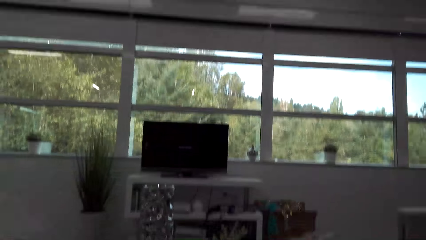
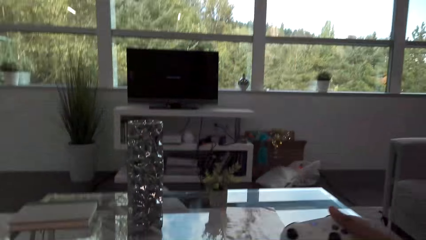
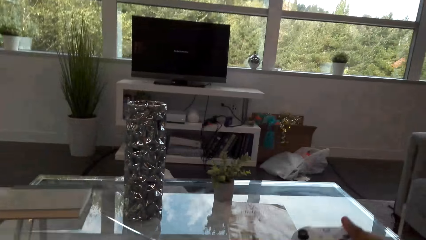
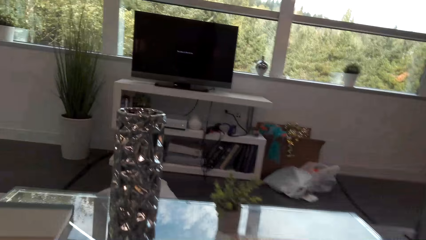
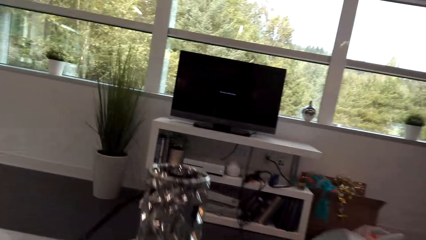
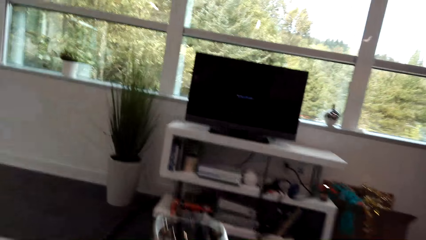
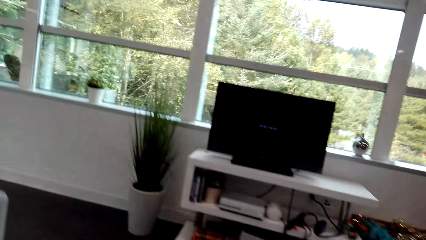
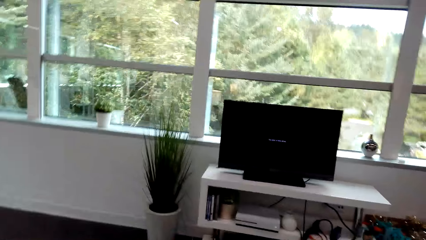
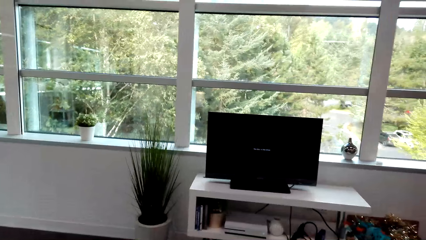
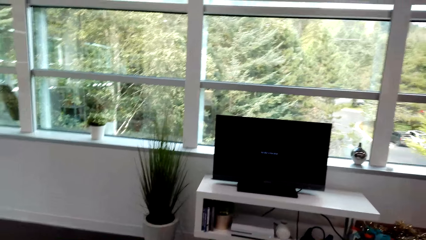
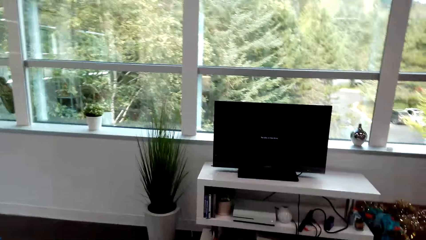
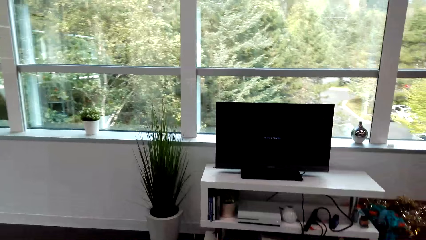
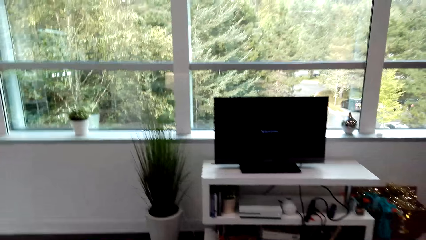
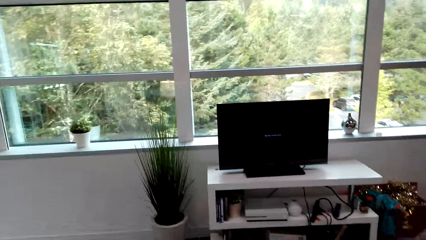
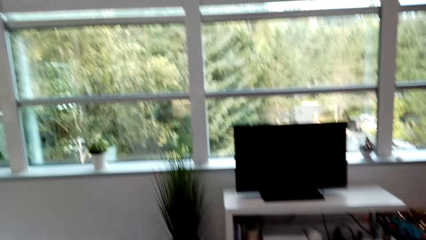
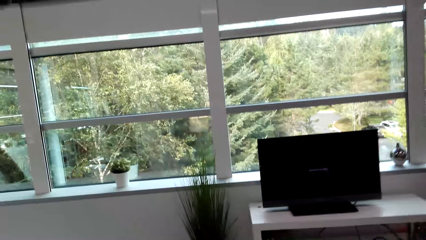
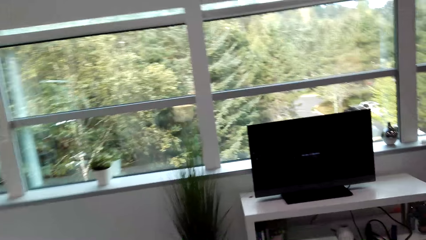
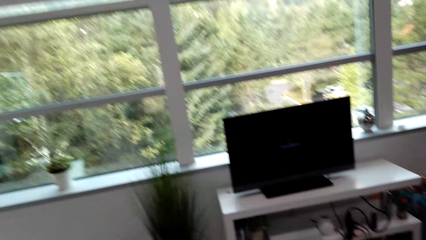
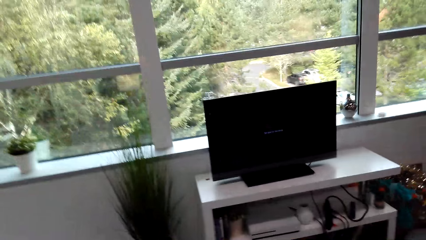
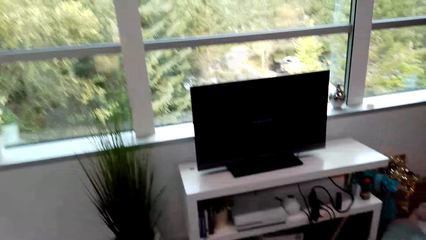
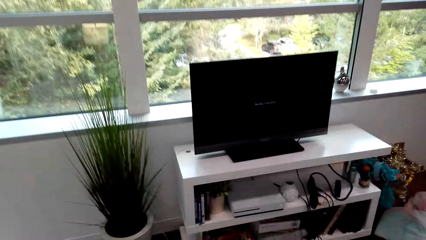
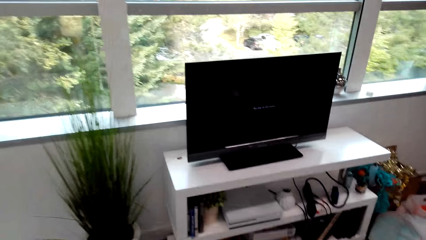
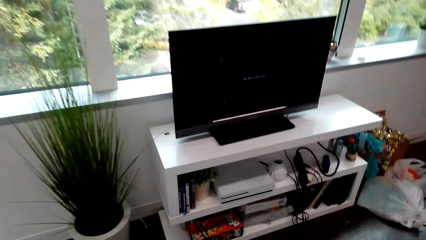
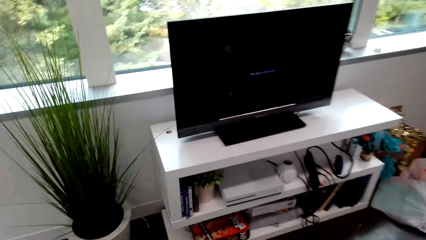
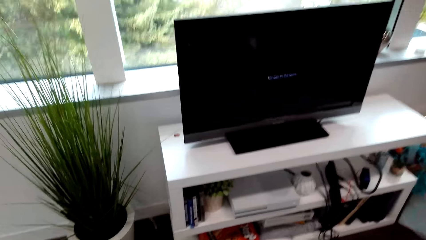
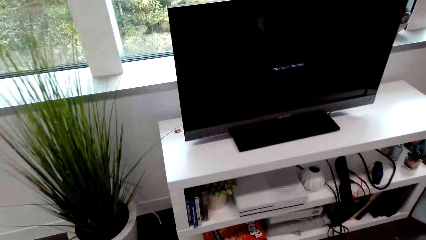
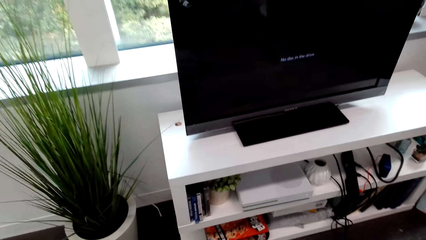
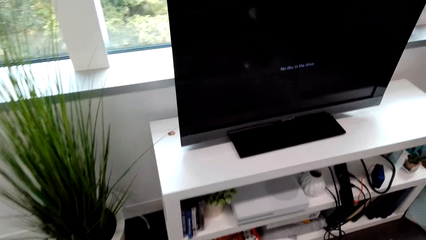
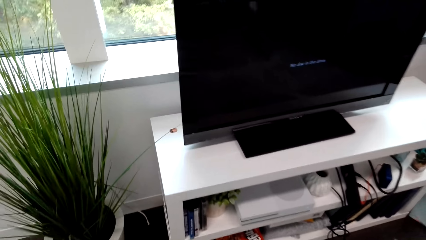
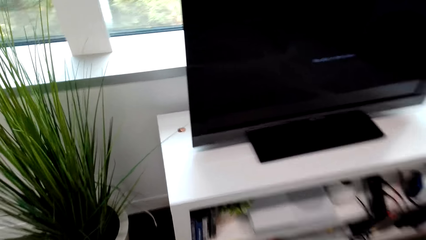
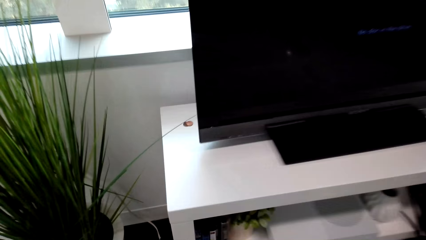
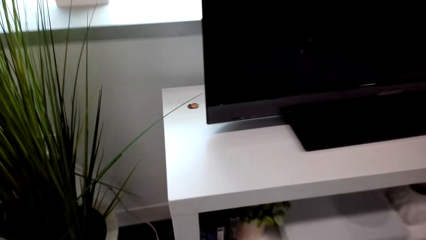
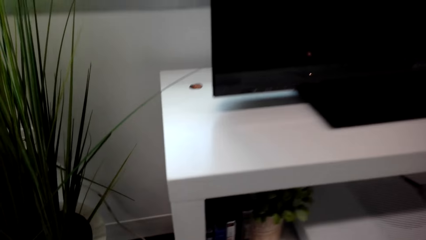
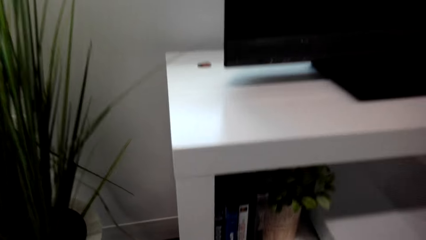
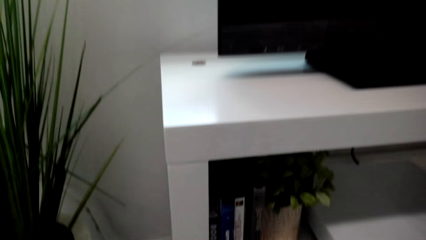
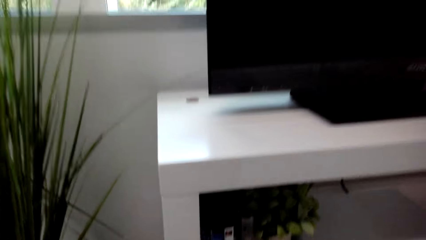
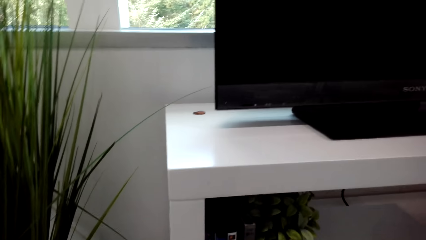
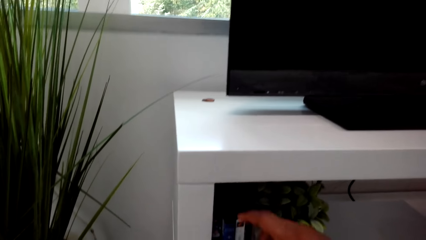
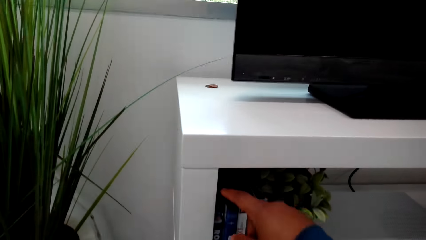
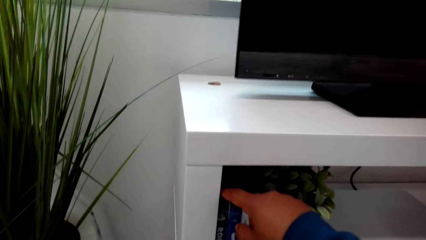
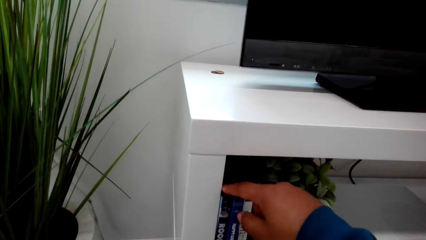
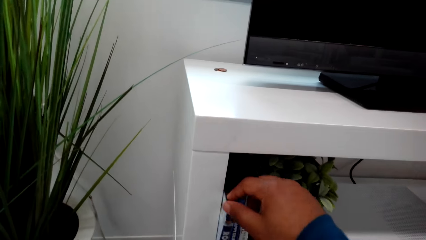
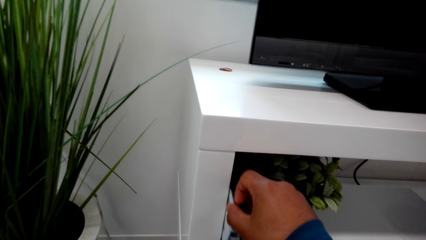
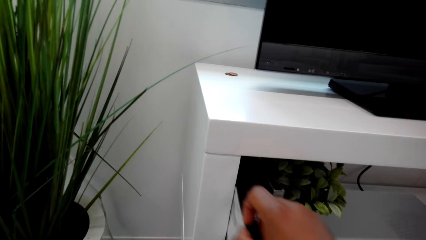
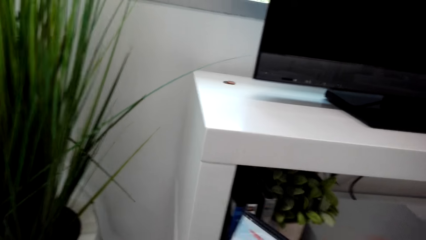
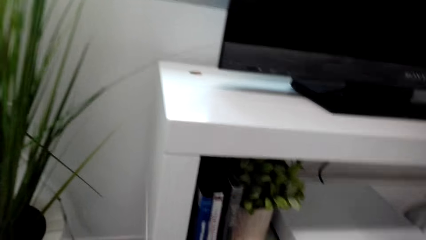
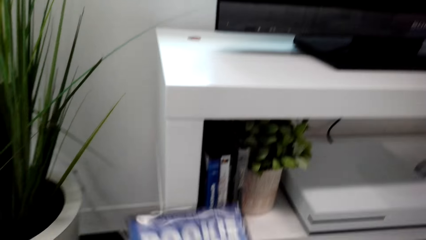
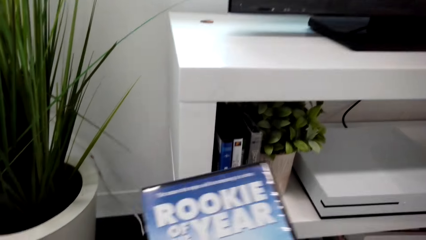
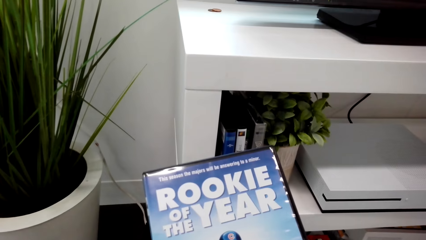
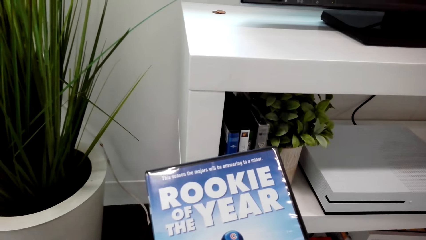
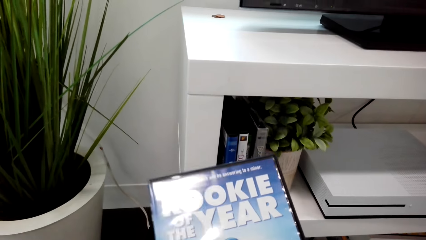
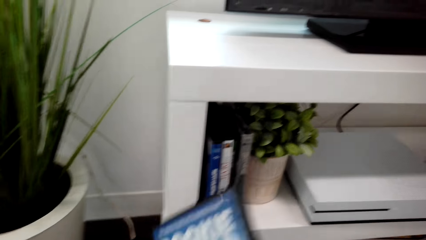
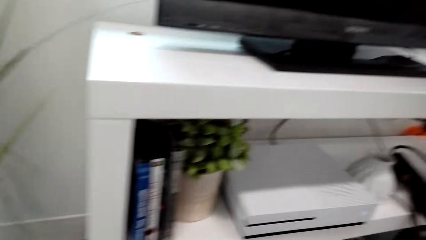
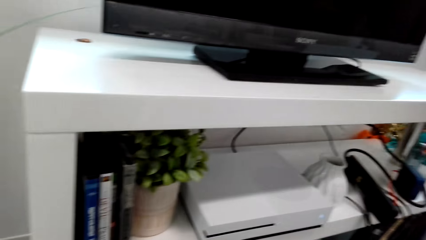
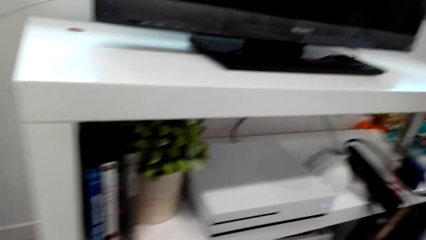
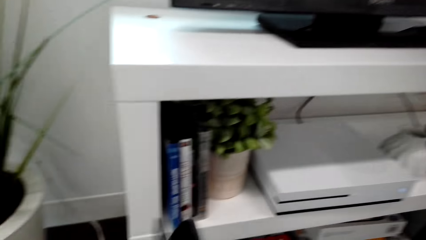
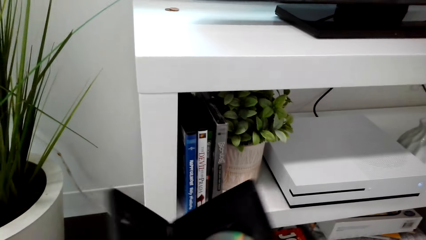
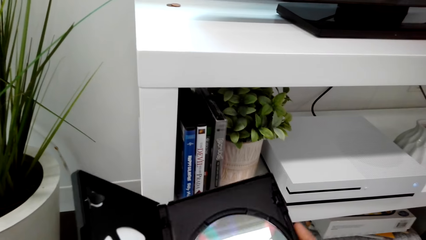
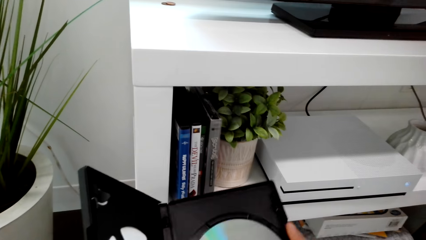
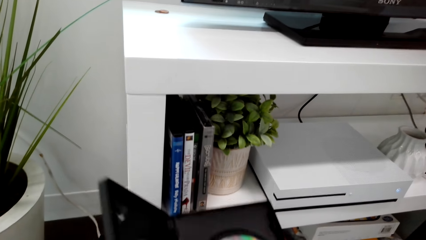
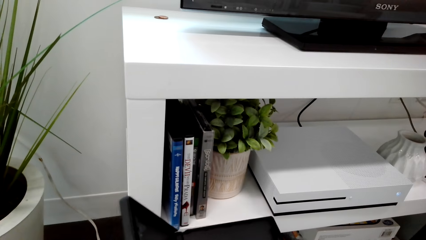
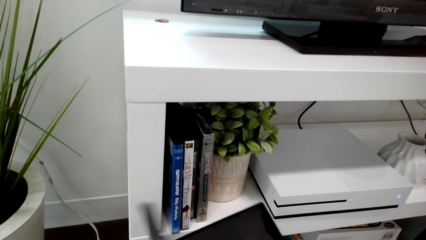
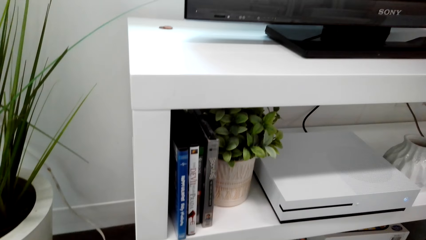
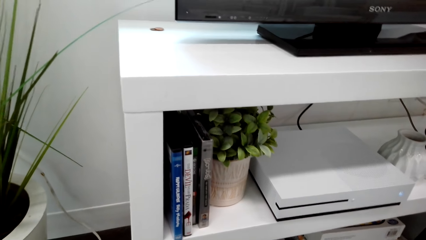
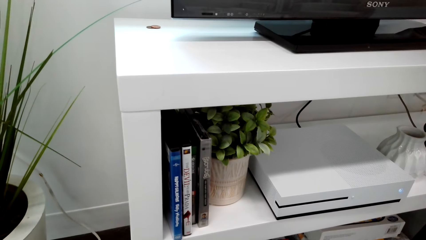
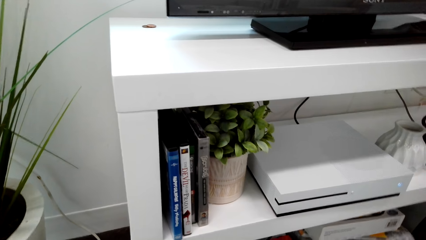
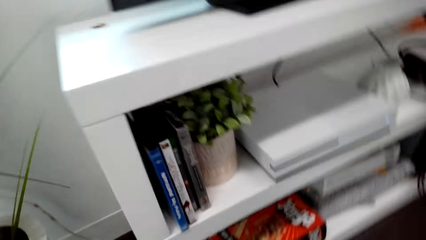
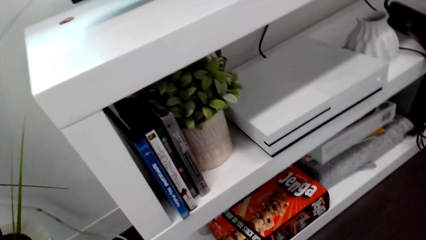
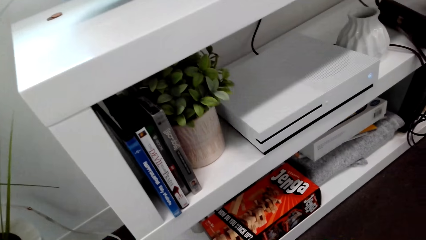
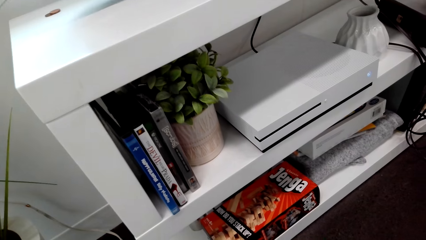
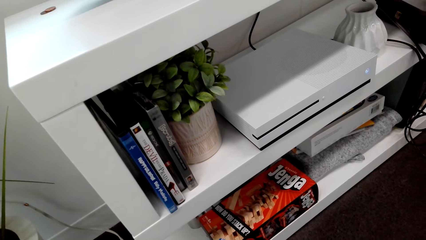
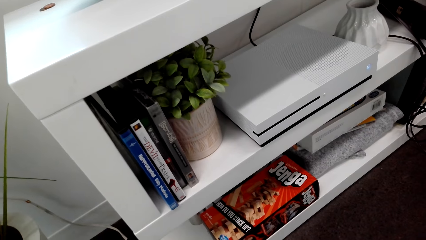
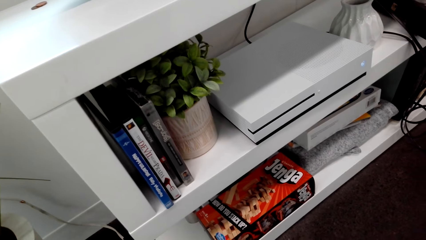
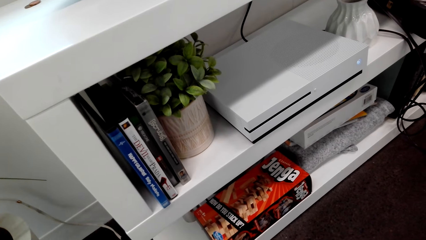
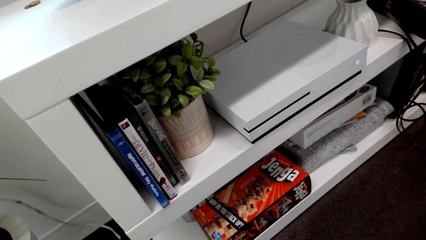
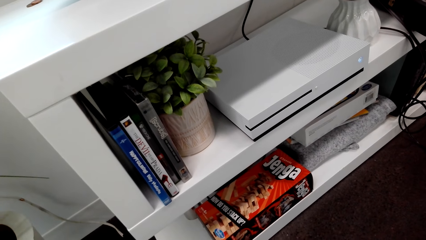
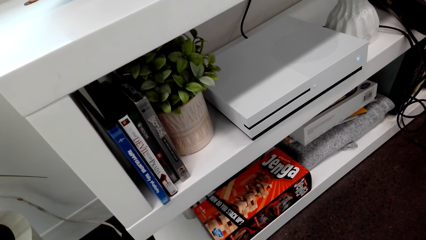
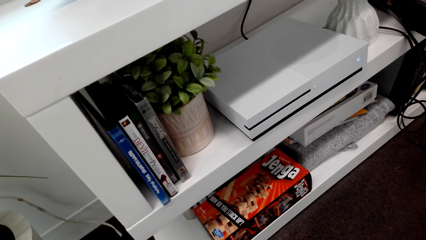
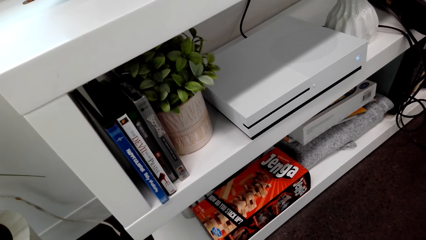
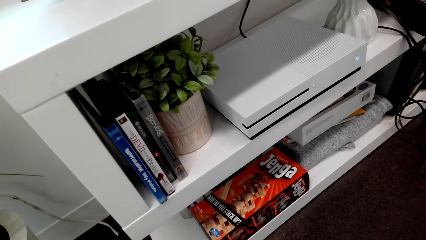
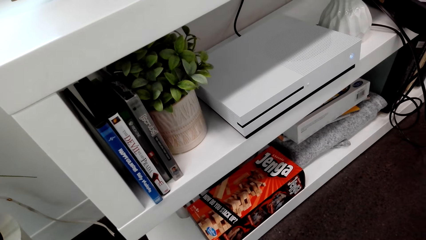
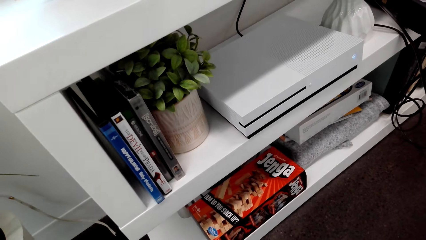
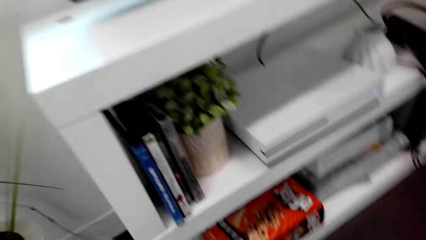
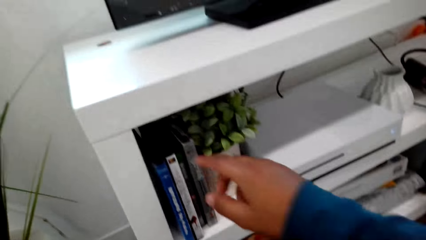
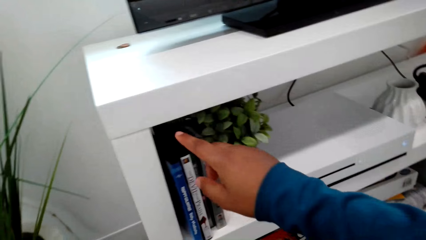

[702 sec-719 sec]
The camera wearer moves around. They walk towards the television stand. They pick up a jewel case or disc play from the shelf. They look at the jewel case. They open the disc play. They close the disc cover.
